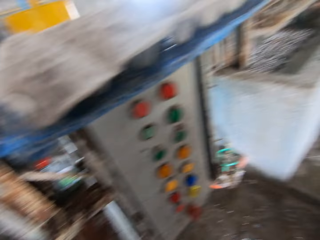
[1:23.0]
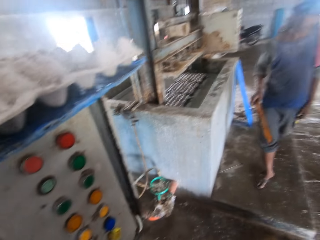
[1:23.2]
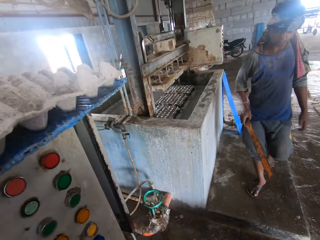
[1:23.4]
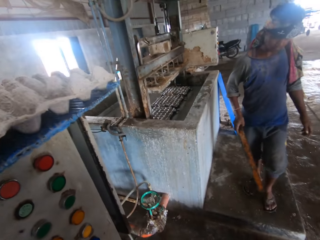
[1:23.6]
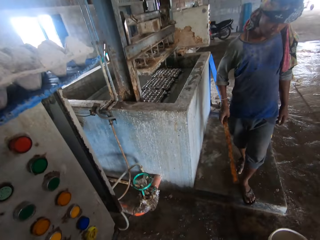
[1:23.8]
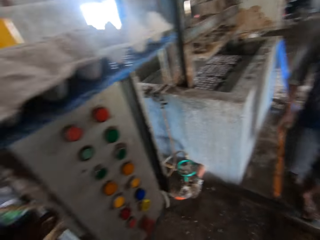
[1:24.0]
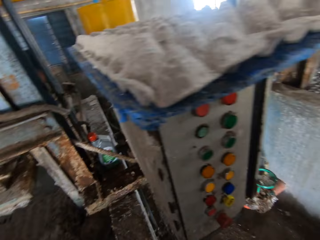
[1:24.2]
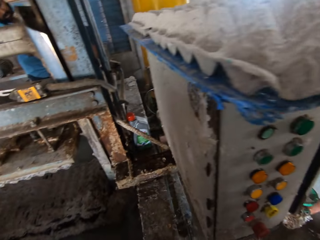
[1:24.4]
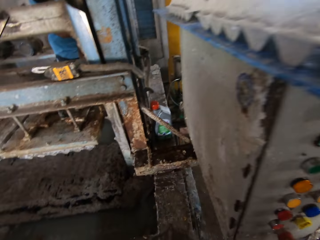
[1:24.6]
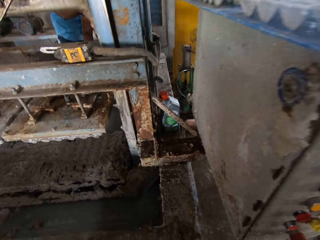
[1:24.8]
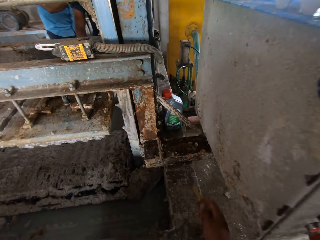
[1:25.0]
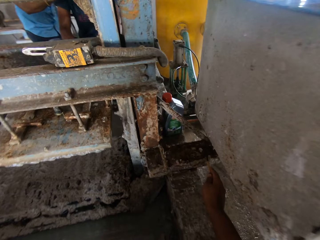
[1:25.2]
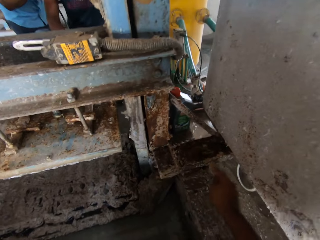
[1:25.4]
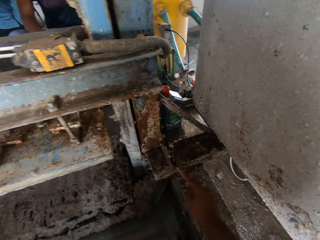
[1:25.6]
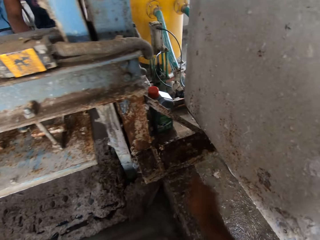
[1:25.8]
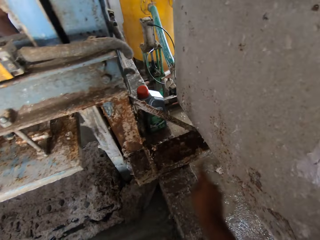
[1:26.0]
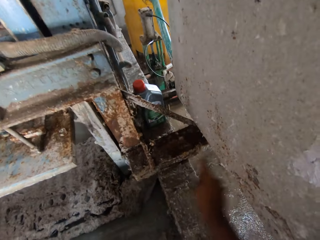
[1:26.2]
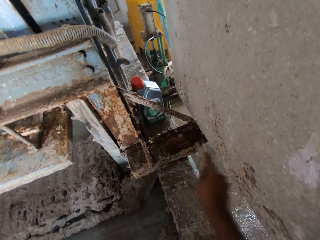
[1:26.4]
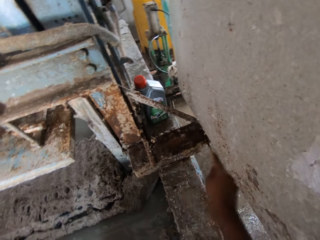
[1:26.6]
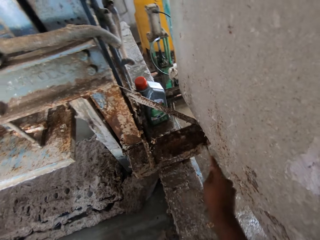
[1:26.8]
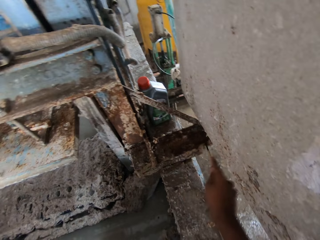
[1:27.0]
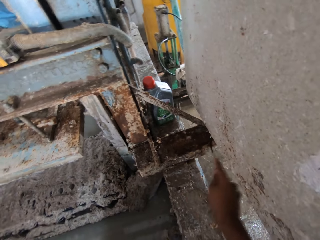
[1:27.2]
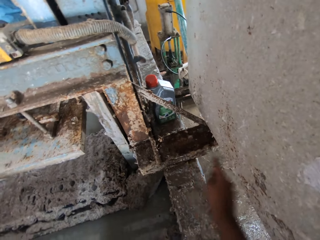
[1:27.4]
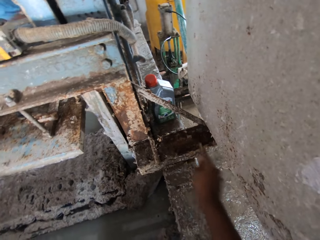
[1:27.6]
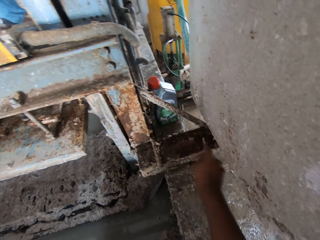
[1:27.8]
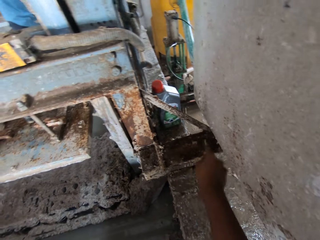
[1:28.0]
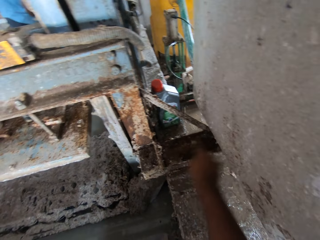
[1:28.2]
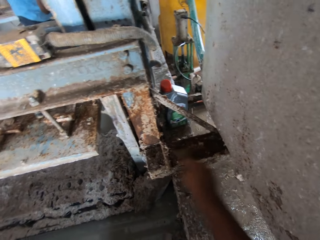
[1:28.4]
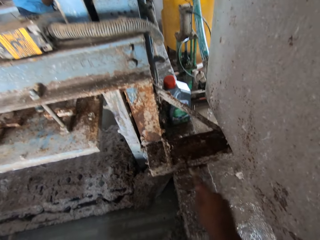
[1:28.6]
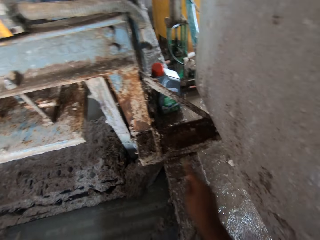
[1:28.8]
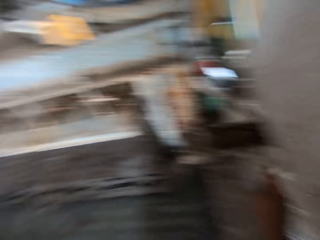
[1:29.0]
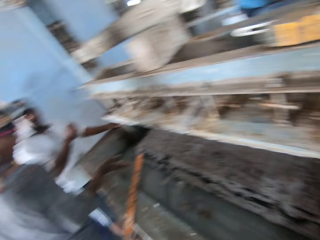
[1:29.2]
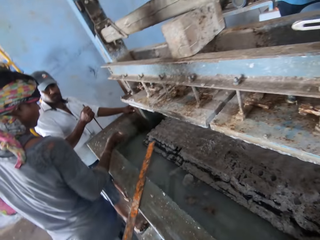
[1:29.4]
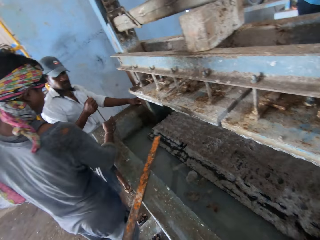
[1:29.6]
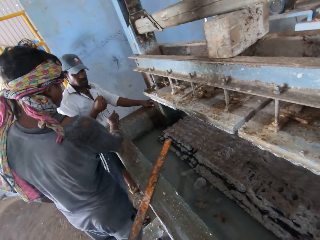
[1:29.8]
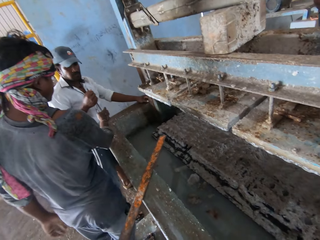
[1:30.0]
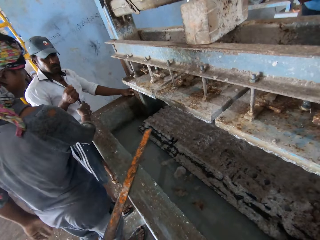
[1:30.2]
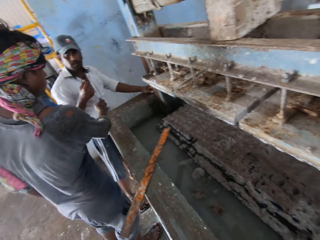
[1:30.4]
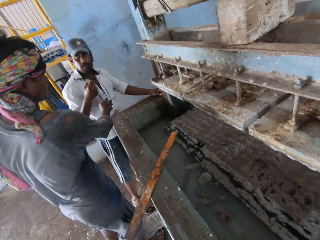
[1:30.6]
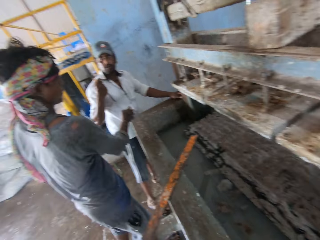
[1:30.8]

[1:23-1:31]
The camera wearer looks aside. They scrape the paper off with a screwdriver.

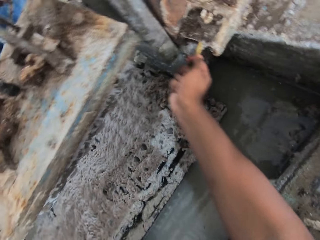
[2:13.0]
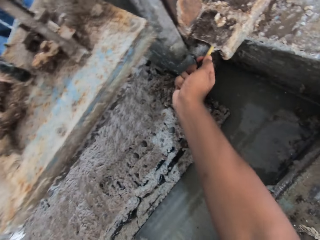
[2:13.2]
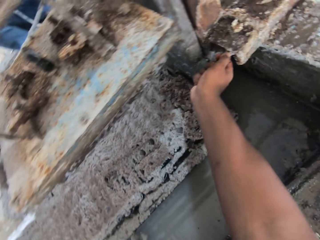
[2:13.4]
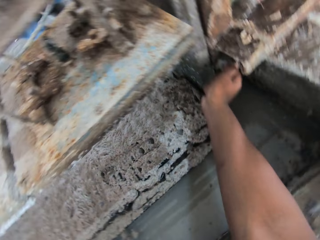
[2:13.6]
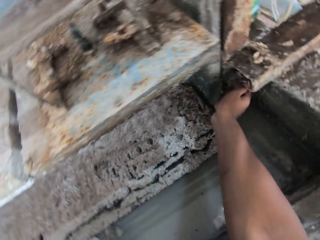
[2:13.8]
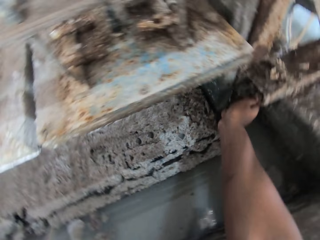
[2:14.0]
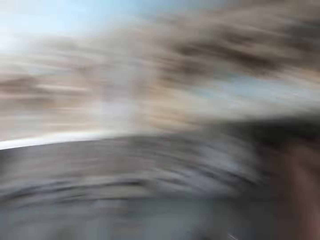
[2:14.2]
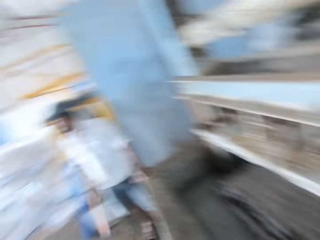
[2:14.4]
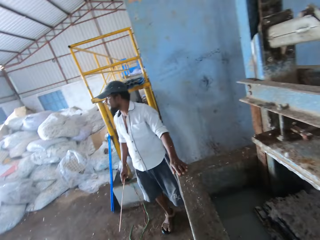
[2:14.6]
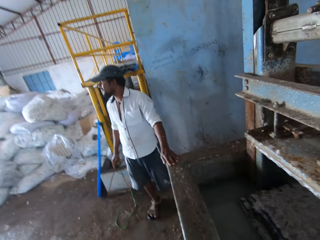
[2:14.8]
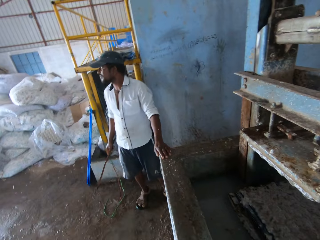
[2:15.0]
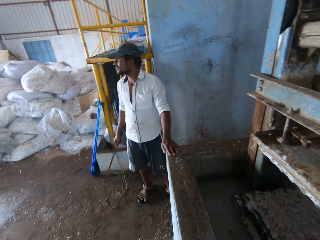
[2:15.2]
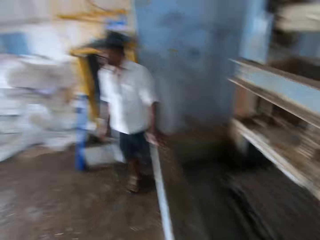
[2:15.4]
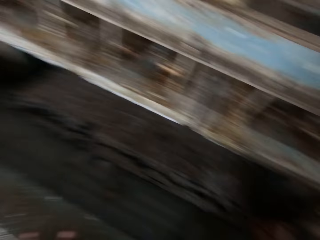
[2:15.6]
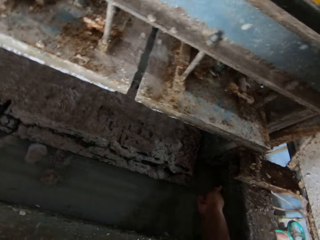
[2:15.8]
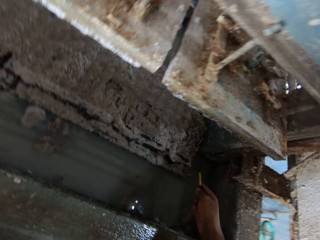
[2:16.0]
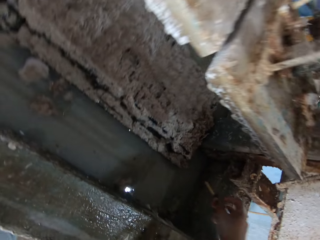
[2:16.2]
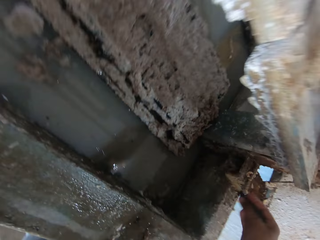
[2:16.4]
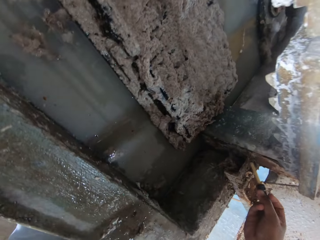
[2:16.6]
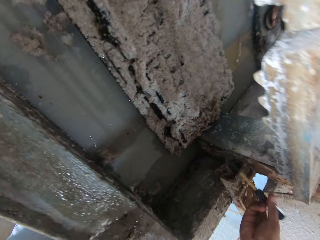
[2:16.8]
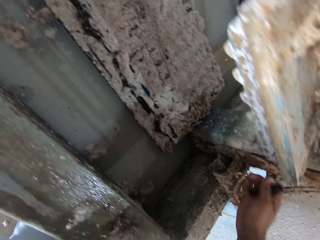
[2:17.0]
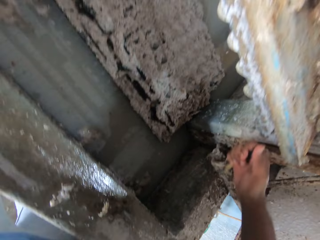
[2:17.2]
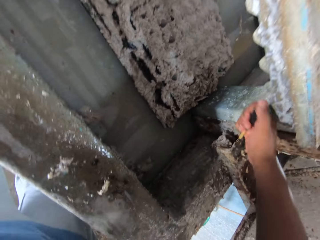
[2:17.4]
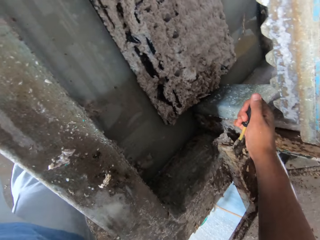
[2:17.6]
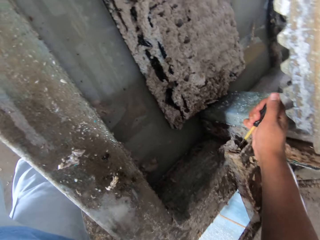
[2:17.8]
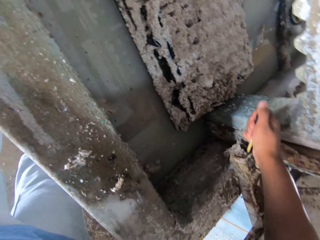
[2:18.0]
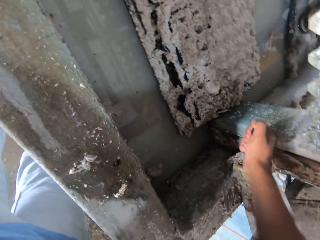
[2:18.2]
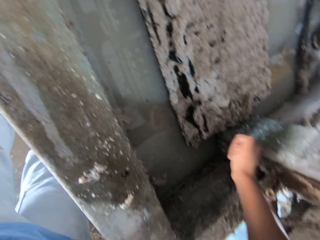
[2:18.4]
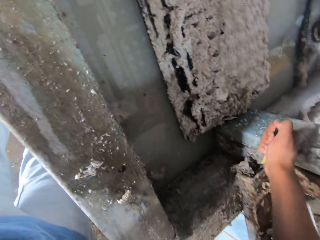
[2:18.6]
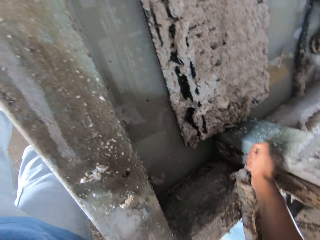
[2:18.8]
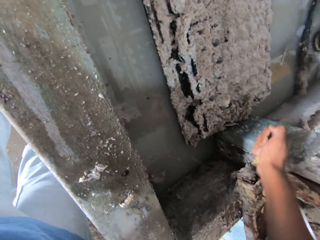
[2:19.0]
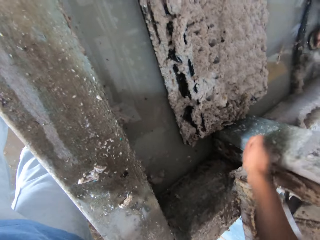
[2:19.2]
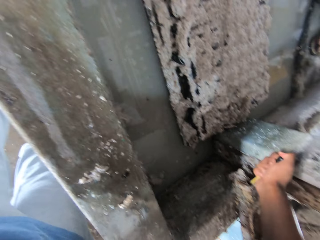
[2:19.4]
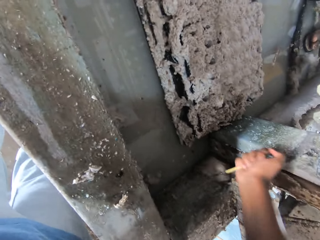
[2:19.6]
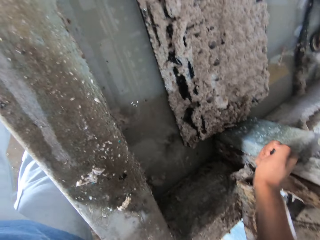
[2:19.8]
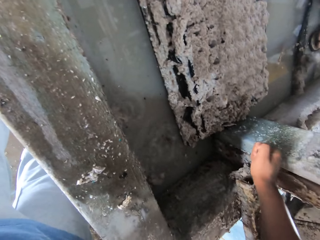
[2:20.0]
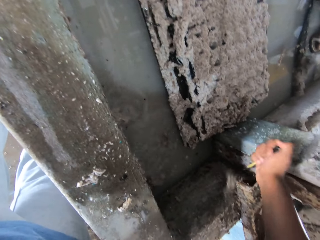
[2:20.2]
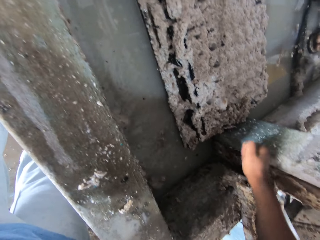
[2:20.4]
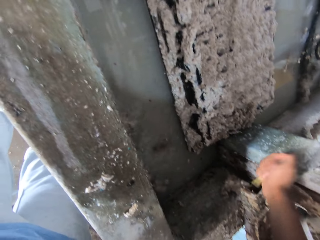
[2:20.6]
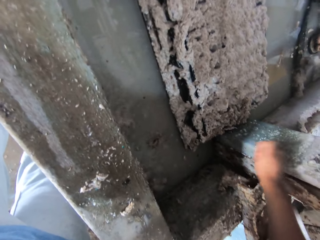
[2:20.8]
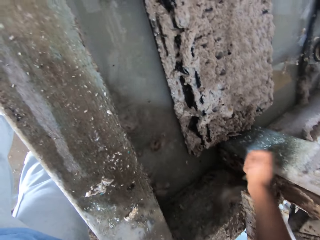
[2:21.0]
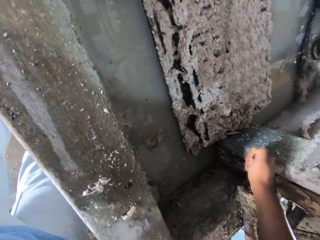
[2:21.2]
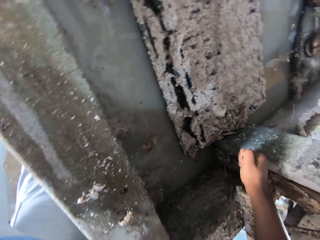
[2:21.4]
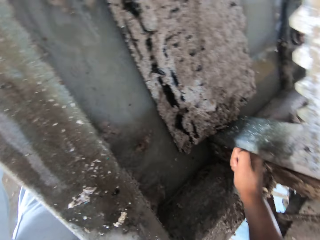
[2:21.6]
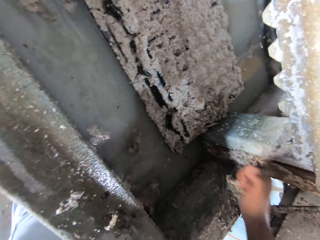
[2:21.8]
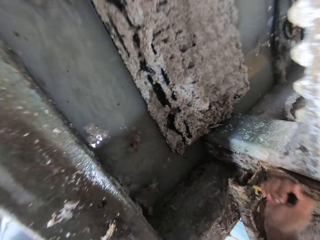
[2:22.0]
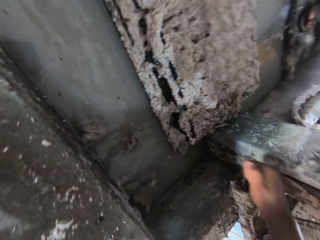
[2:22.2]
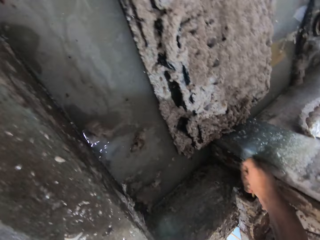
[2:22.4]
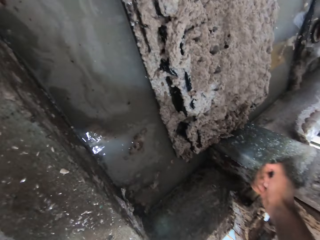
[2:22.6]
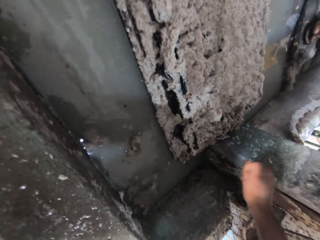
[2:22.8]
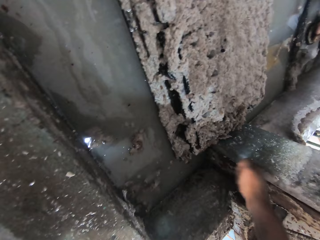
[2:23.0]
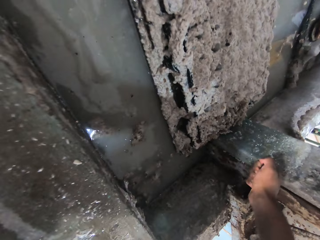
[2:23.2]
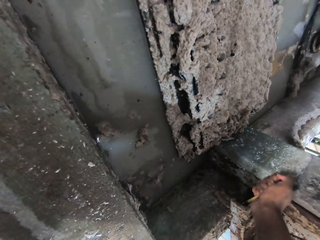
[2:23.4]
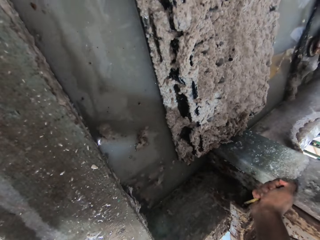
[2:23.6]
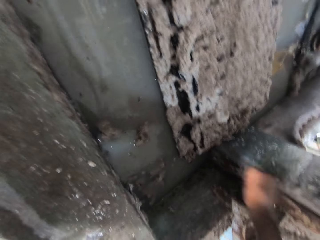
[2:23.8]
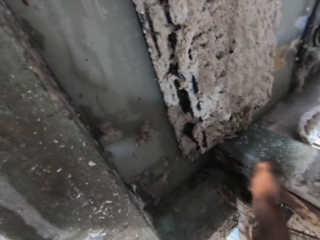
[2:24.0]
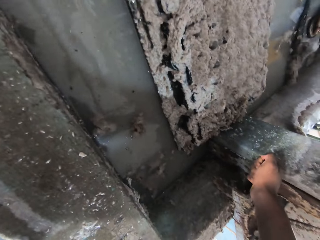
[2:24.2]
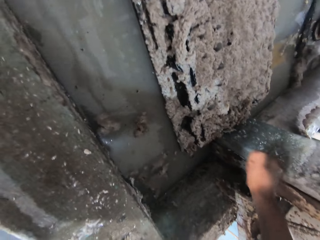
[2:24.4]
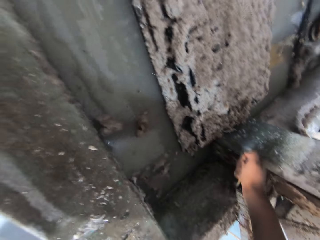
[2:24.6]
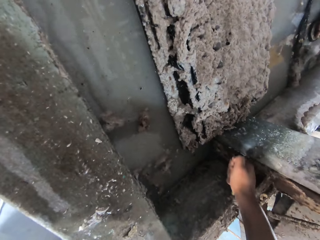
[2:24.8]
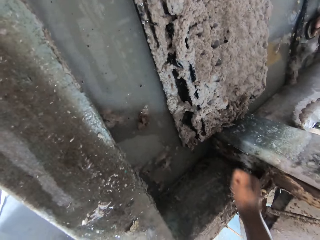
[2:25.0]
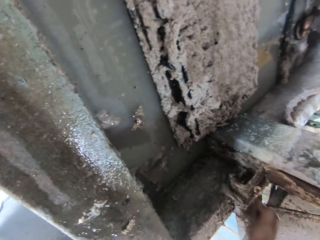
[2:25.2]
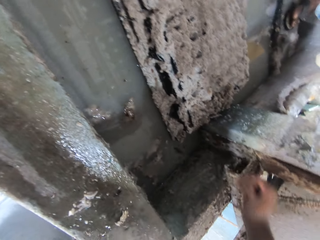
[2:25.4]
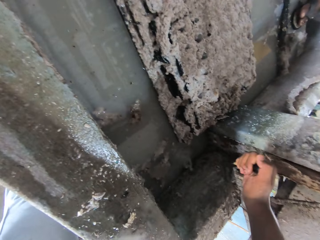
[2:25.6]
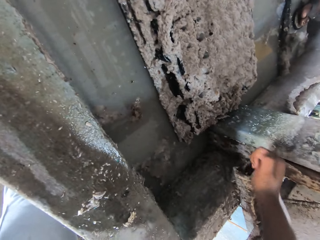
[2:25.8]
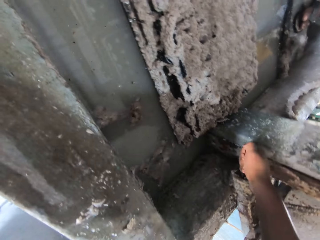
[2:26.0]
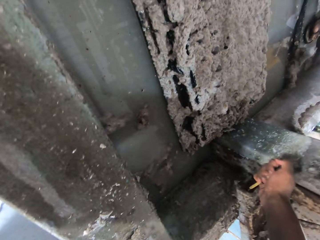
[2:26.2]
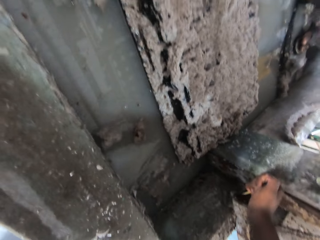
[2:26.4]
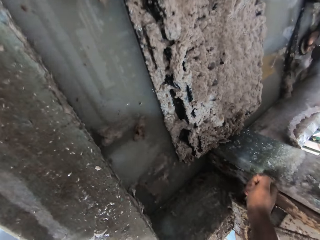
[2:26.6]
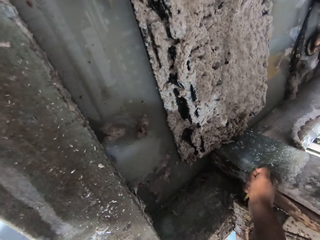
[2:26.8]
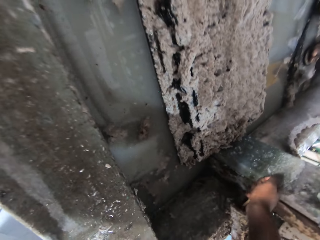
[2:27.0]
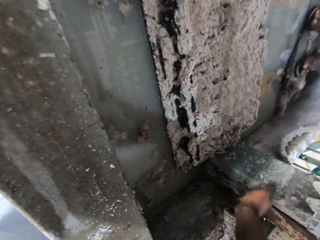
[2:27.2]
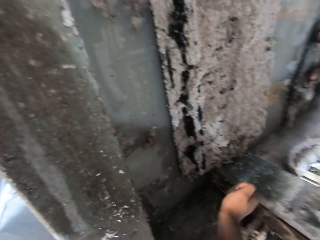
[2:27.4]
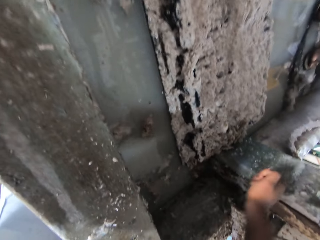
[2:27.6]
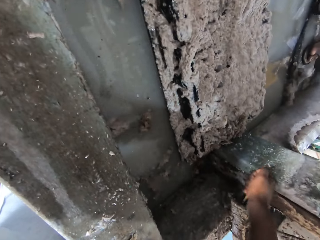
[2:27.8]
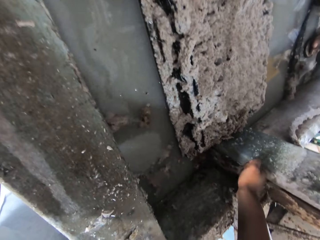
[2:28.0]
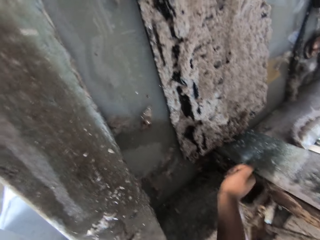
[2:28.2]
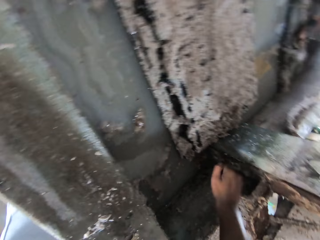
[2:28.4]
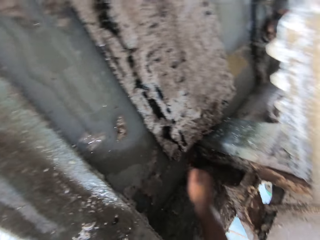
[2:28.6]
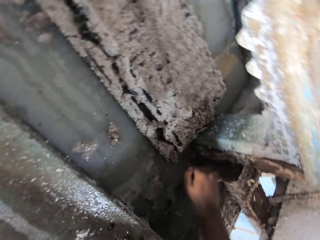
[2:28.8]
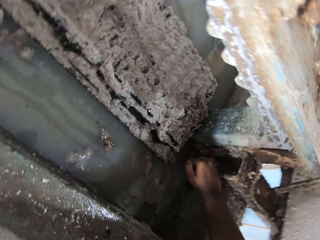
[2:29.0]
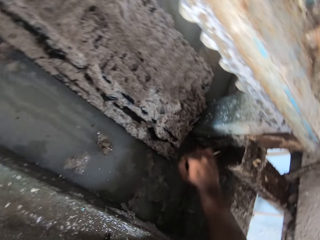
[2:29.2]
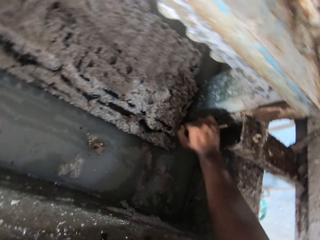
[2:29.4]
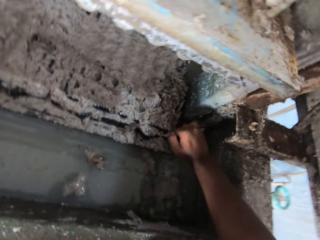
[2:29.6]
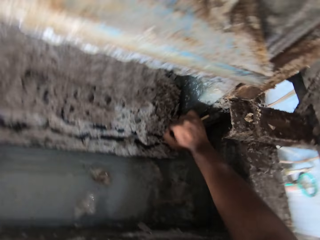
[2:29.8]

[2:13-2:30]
The camera wearer looks around the room. They scrape the paper off with a screwdriver. They remove the dirt from the machine.
